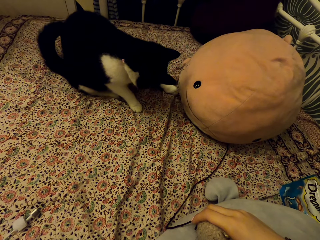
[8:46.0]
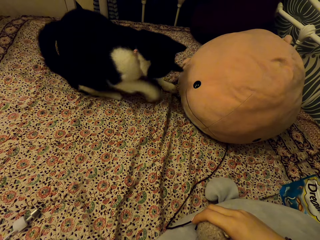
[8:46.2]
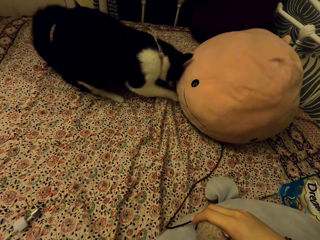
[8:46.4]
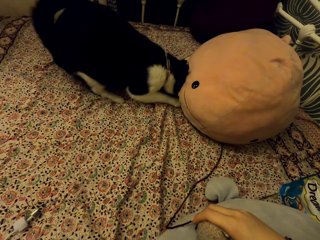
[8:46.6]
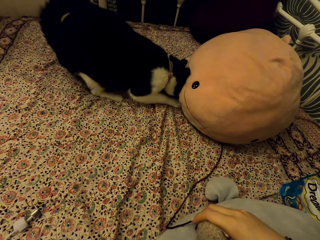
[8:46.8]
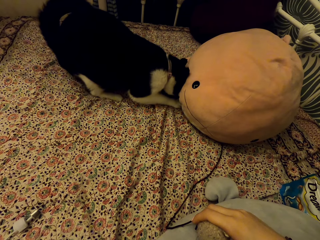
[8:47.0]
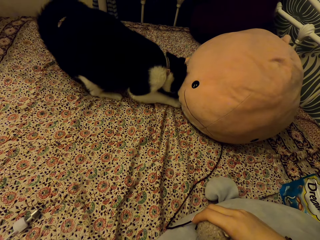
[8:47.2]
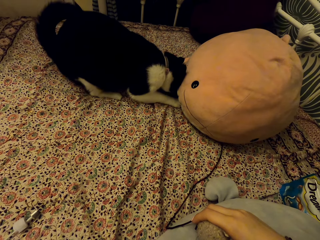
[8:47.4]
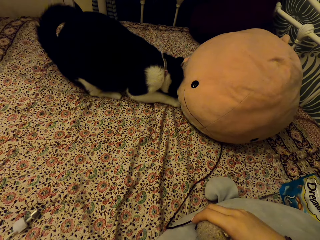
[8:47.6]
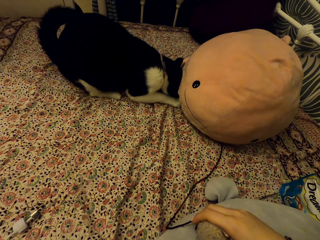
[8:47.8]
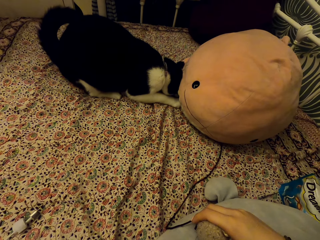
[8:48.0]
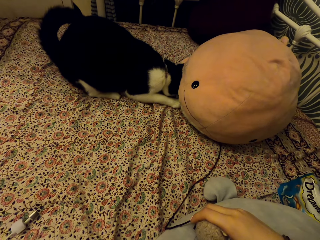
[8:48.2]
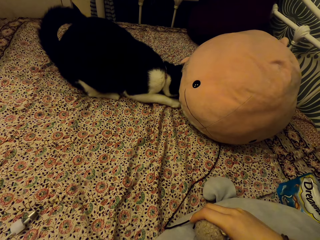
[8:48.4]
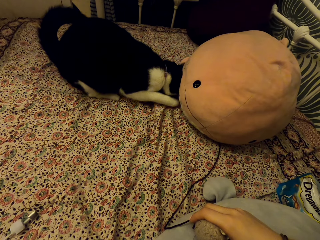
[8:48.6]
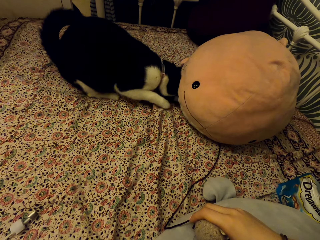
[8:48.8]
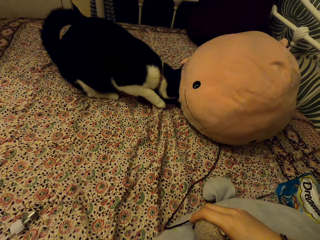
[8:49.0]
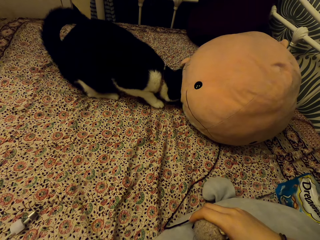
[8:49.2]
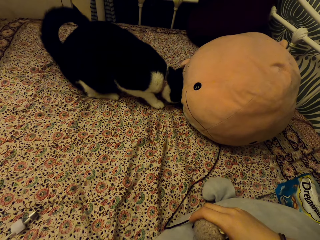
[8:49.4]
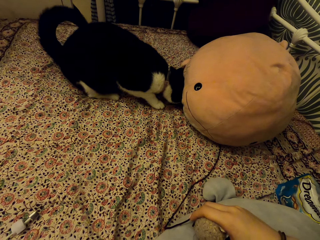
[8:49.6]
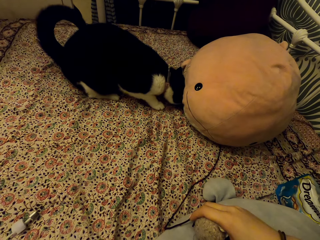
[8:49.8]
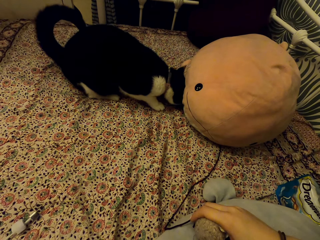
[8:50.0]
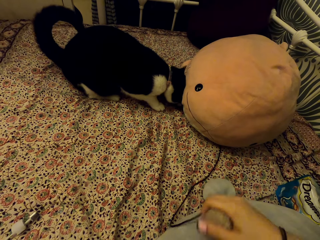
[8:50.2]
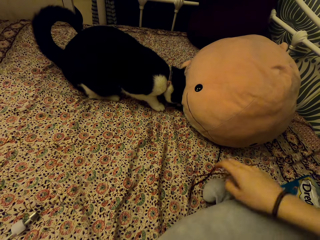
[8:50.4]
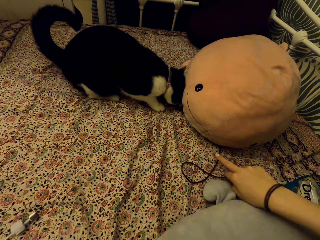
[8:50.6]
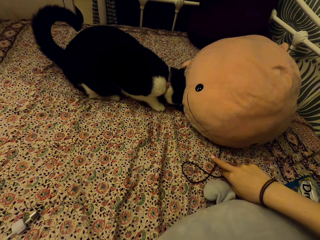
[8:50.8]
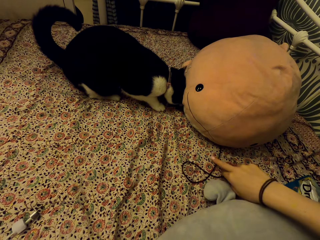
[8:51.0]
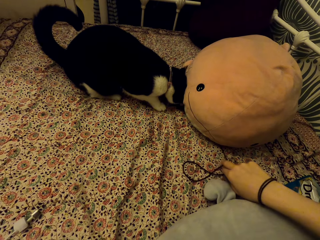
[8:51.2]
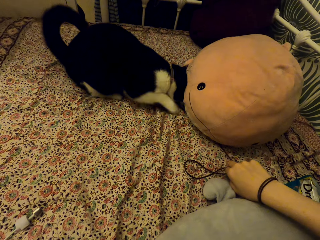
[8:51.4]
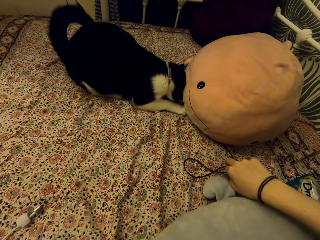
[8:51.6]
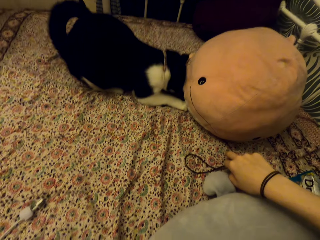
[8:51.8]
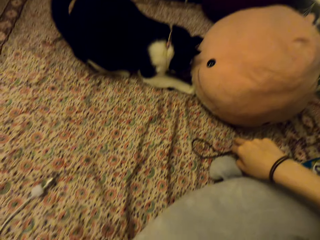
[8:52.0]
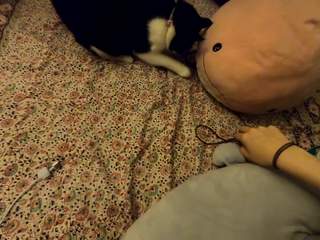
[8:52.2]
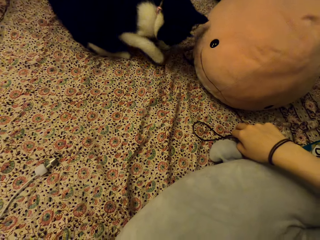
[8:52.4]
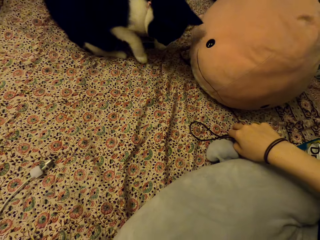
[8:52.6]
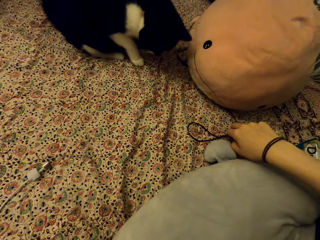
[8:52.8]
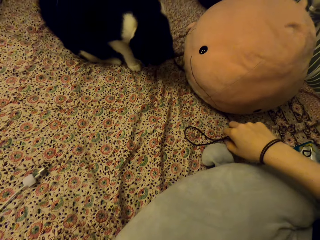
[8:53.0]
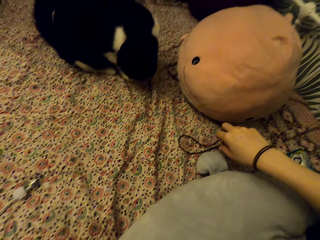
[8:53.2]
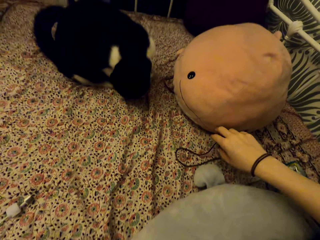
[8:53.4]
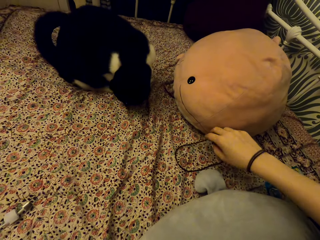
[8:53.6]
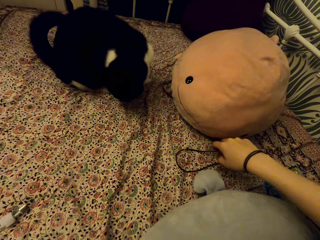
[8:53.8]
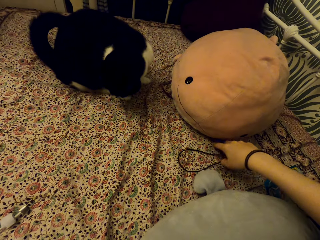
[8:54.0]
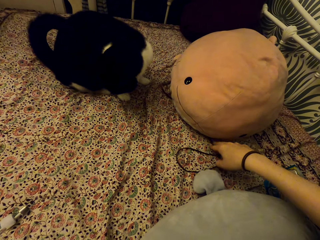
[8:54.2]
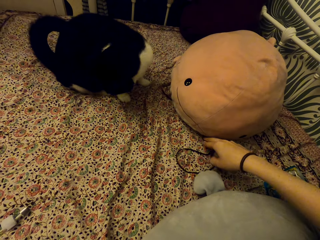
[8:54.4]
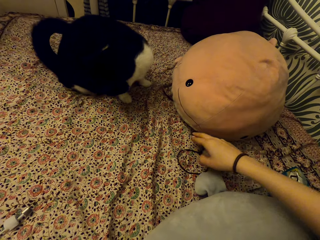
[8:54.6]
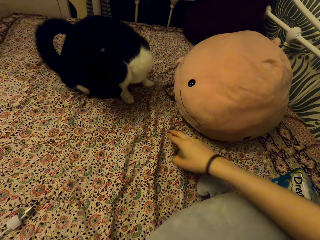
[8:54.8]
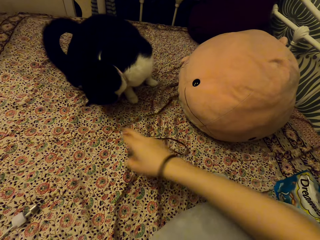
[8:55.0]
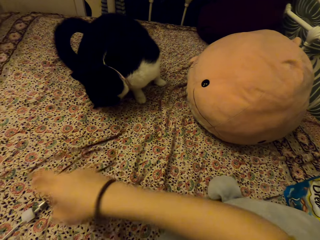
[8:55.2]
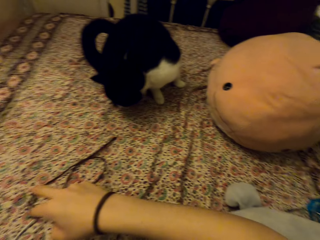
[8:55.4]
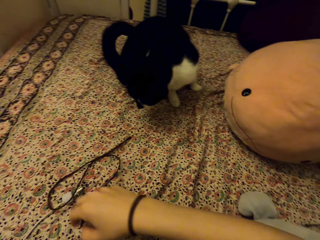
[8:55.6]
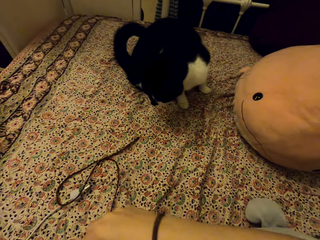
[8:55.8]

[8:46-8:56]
The camera wearer looks at the cat. They pull the cat toy from the cat.

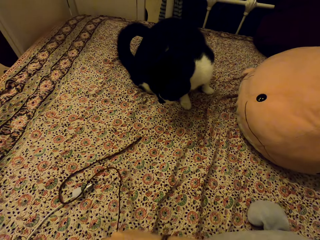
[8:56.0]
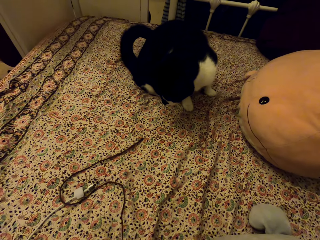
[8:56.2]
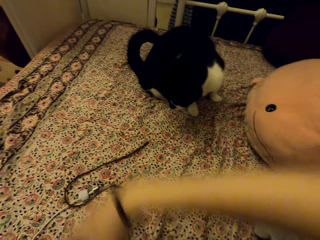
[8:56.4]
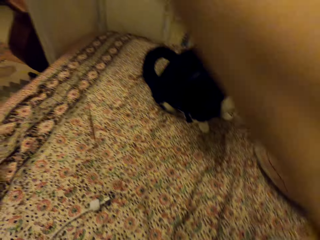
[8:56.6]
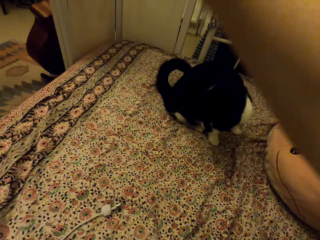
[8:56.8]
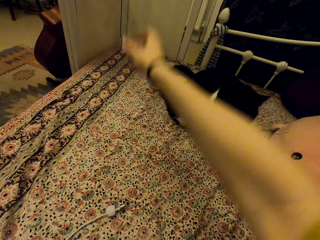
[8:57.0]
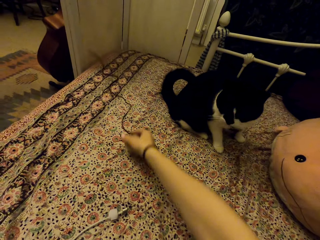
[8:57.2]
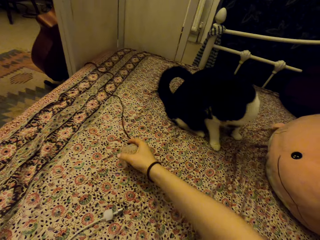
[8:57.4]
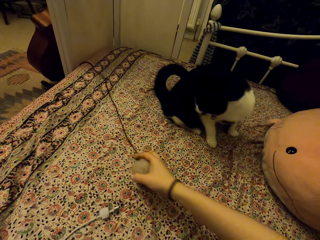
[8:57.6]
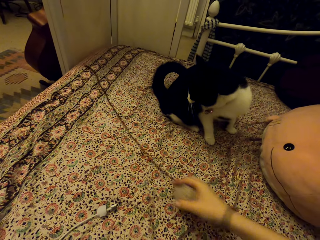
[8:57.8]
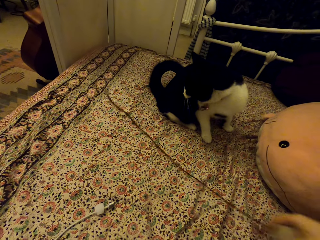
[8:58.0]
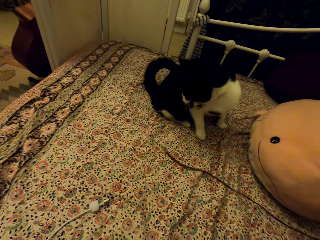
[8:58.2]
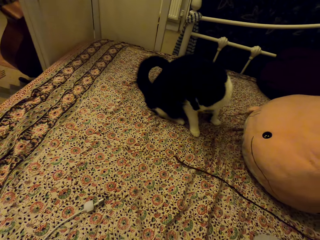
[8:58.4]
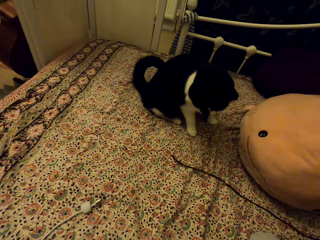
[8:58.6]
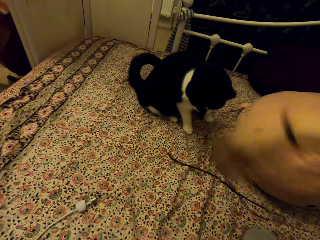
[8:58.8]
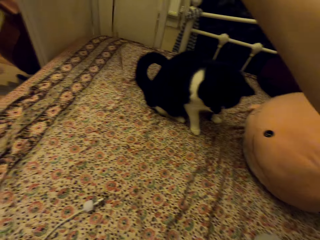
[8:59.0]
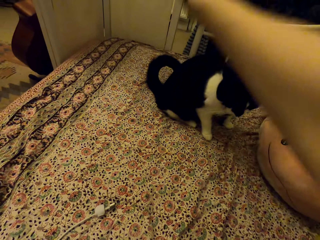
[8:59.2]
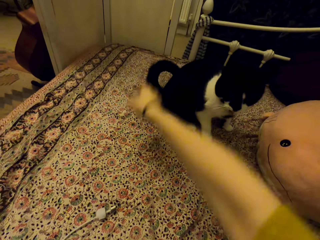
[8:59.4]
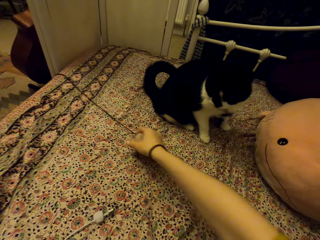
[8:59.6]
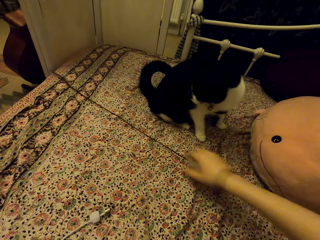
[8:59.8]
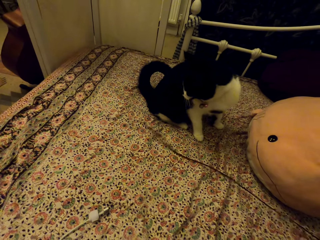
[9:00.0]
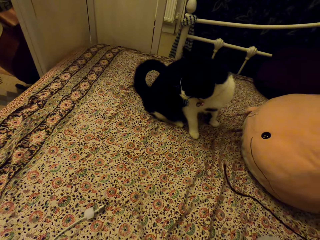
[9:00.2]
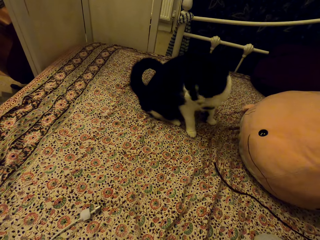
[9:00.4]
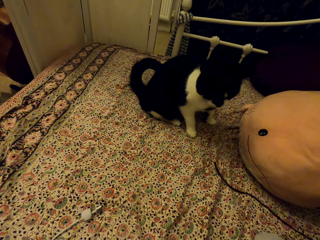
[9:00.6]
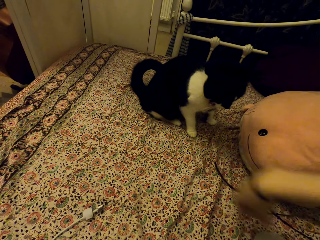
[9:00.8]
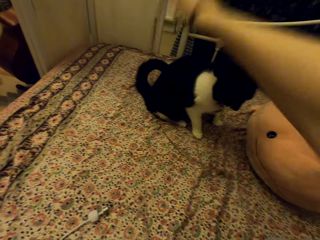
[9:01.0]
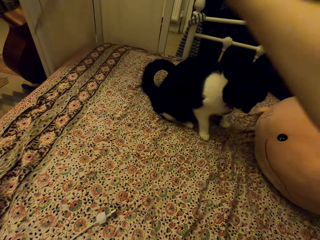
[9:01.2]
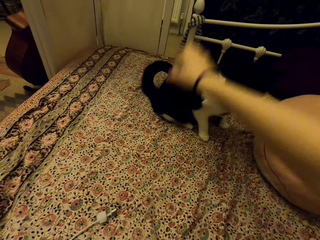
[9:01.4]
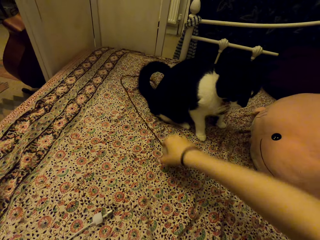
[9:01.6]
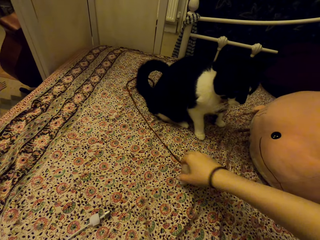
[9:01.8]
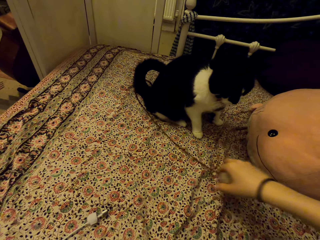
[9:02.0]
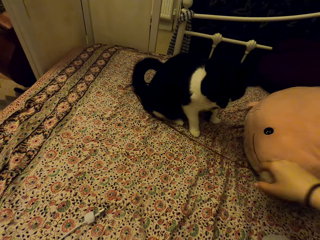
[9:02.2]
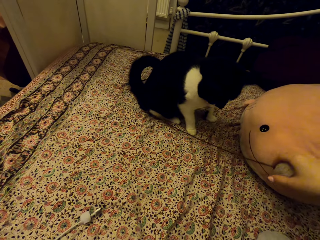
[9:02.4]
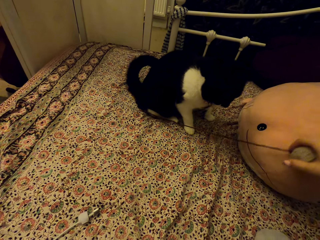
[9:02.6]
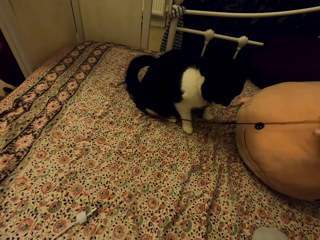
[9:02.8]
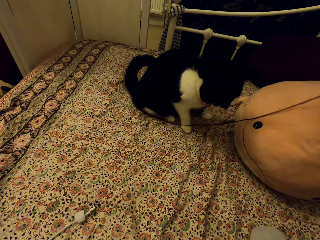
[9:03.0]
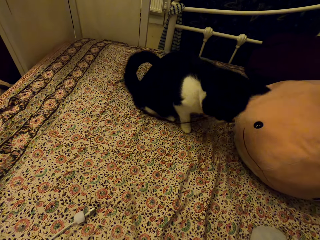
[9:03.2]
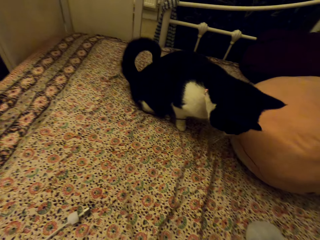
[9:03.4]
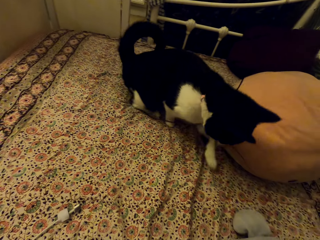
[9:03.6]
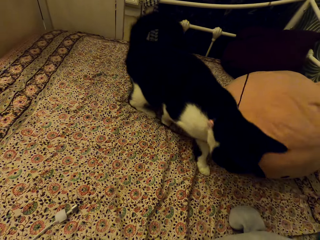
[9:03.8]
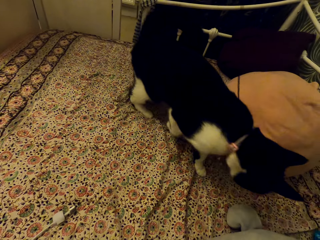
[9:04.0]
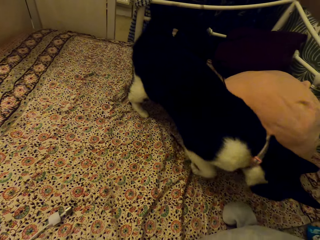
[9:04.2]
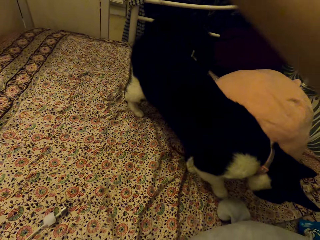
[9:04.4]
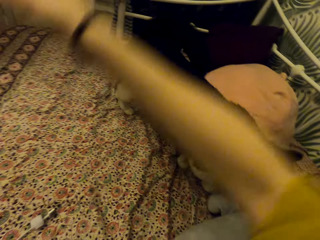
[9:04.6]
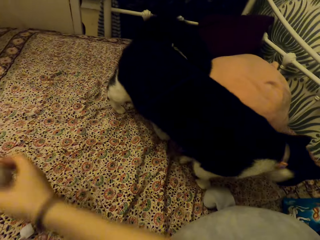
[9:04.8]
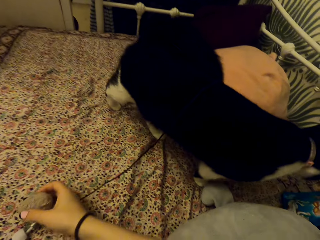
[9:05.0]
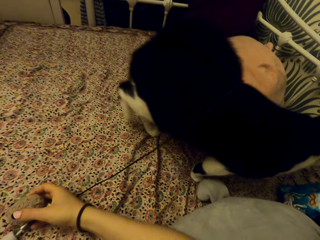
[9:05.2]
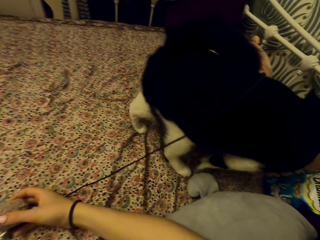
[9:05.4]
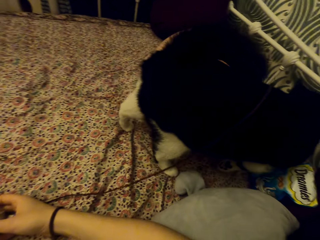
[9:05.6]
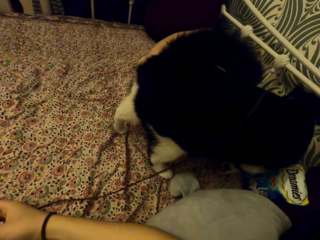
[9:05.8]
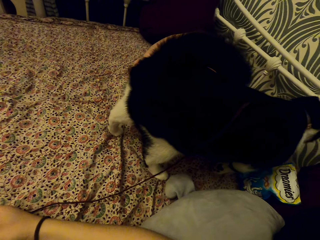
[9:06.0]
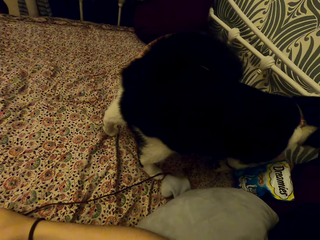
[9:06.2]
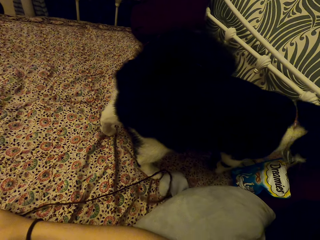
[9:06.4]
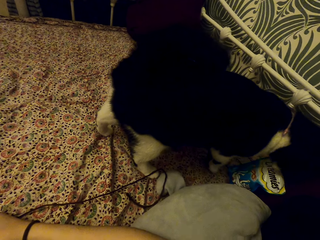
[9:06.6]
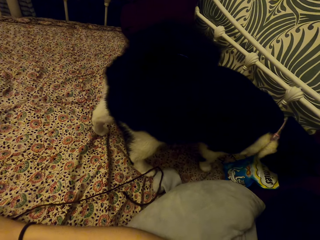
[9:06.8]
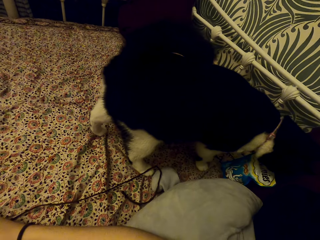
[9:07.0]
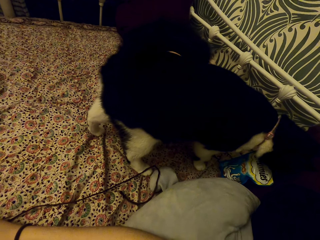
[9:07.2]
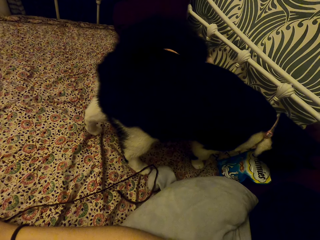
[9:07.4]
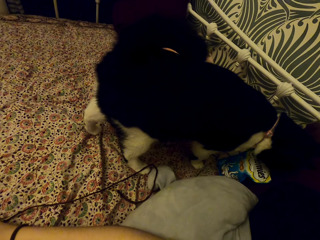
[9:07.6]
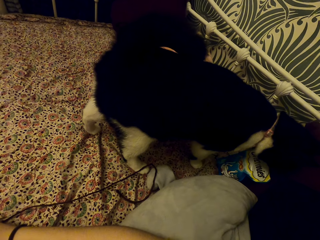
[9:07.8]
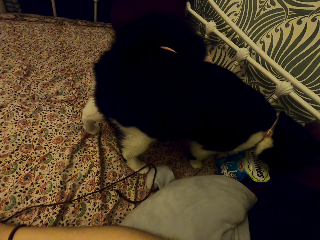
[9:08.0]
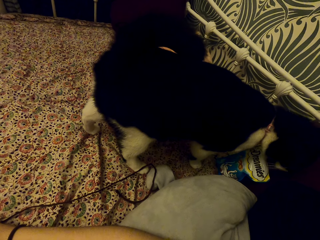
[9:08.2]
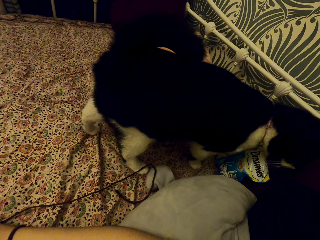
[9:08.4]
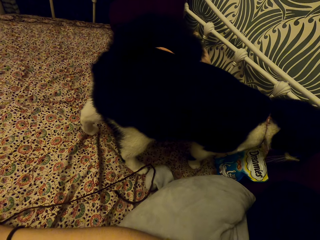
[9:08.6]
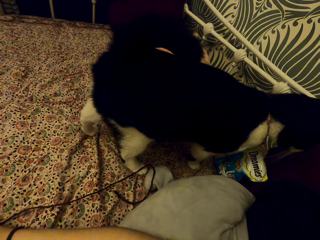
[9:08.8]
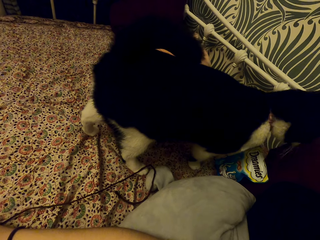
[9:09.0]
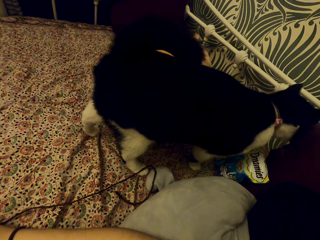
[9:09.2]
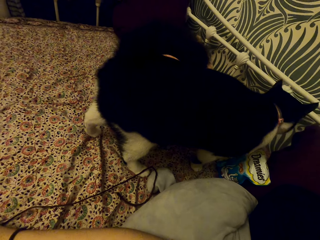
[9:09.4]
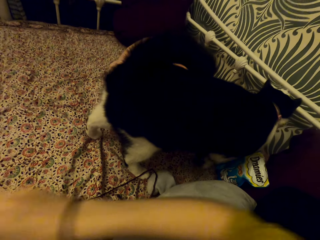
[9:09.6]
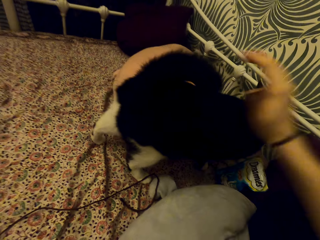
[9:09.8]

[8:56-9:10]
The camera wearer raises the cat toy. They place the cat toy on the carpet. They raise the cat toy. They place the cat toy on the carpet. They pull the cat toy on the carpet. They raise the cat toy. They pull the cat toy on the cat. They place the cat toy on the cat. They look at the cat.
